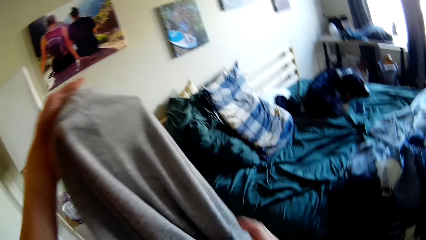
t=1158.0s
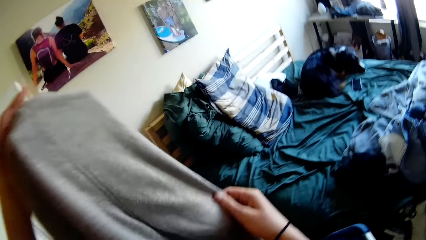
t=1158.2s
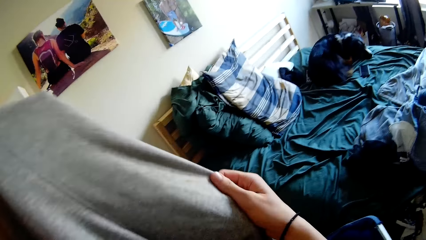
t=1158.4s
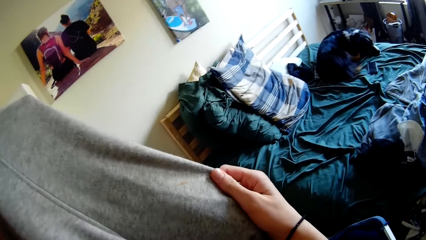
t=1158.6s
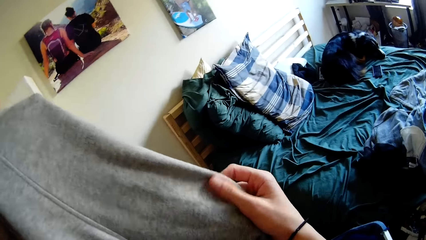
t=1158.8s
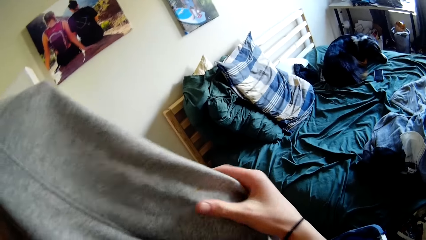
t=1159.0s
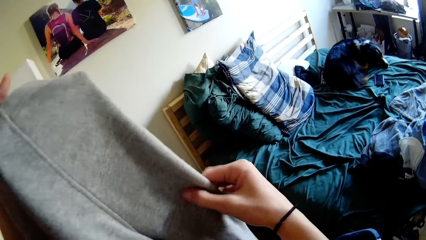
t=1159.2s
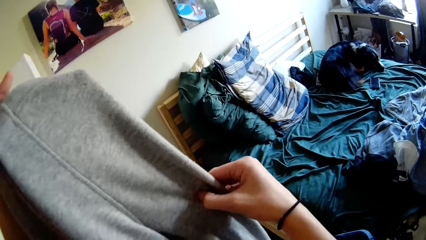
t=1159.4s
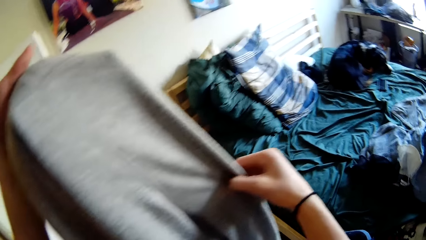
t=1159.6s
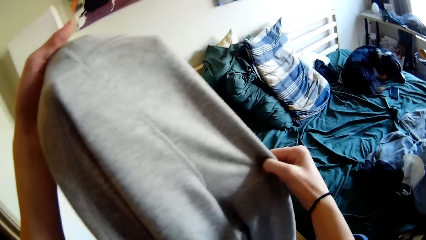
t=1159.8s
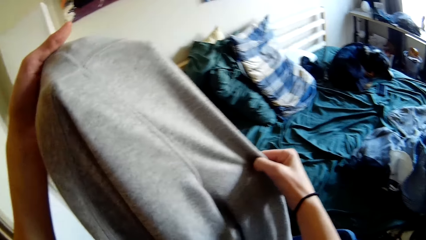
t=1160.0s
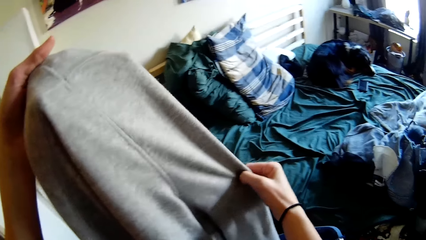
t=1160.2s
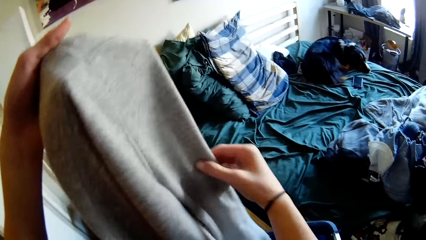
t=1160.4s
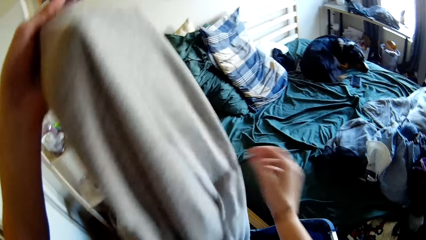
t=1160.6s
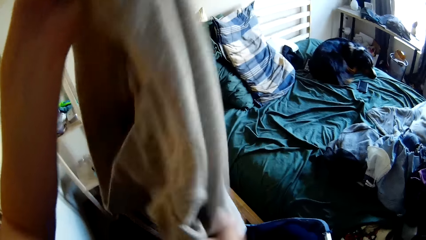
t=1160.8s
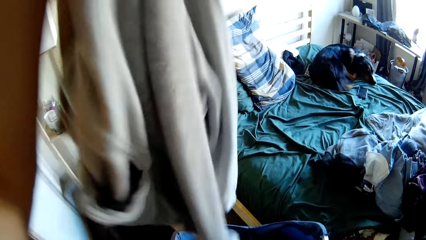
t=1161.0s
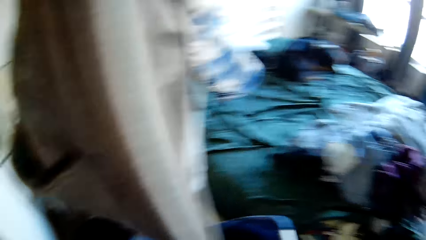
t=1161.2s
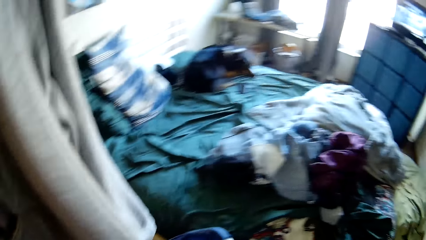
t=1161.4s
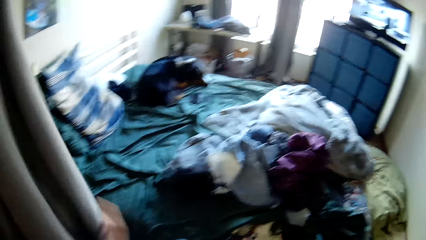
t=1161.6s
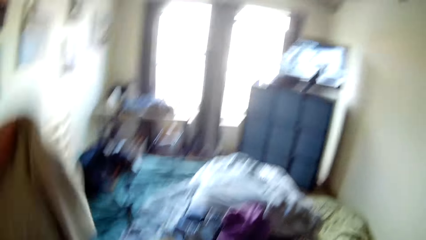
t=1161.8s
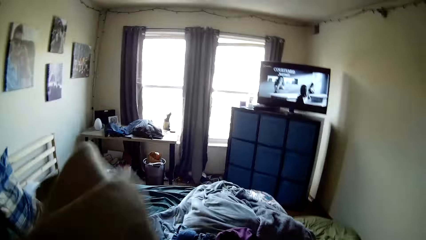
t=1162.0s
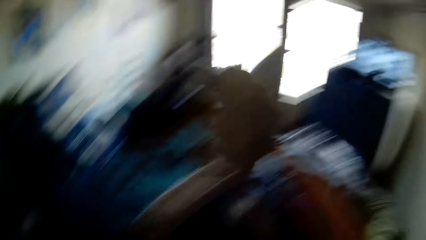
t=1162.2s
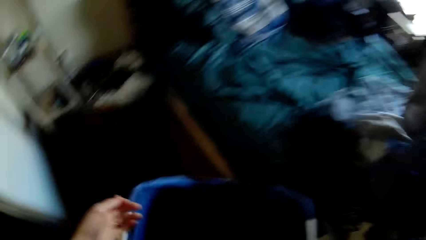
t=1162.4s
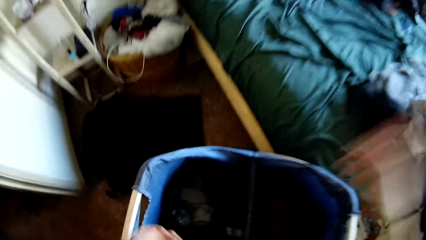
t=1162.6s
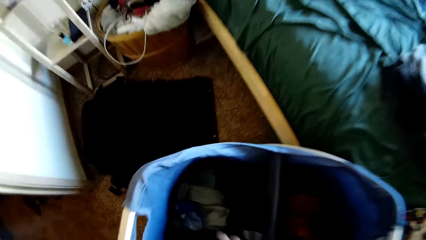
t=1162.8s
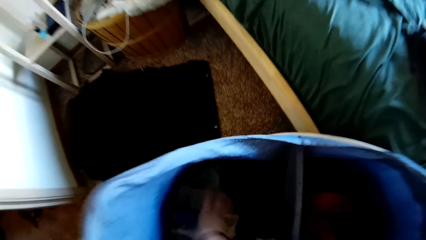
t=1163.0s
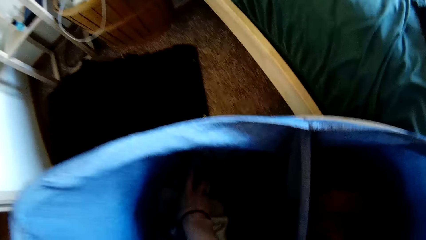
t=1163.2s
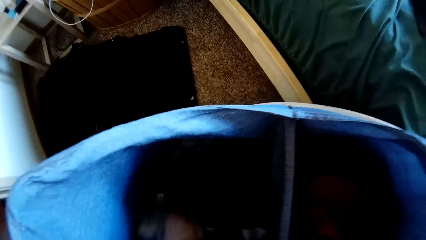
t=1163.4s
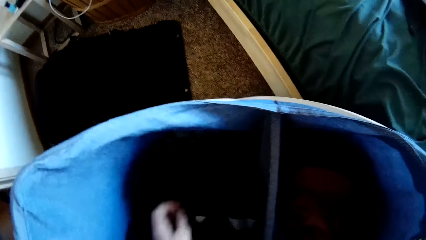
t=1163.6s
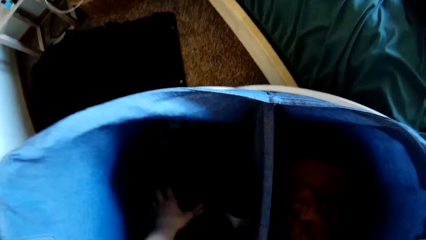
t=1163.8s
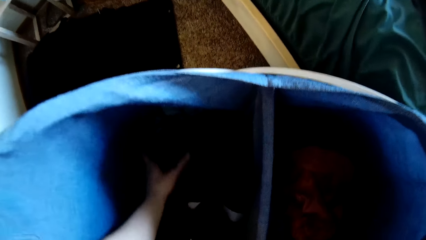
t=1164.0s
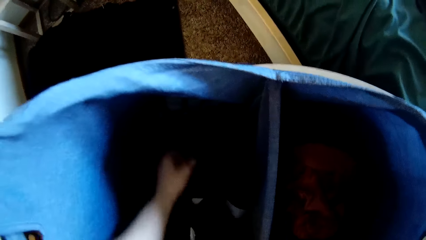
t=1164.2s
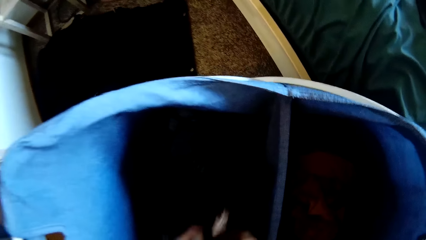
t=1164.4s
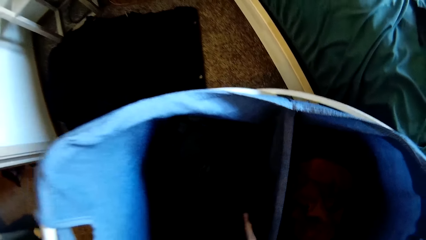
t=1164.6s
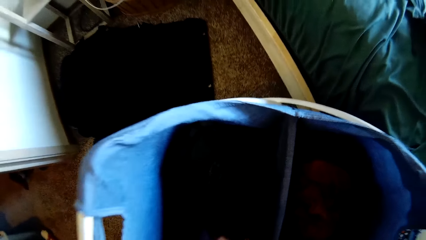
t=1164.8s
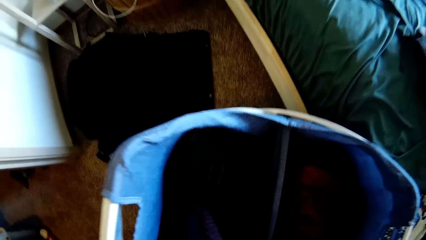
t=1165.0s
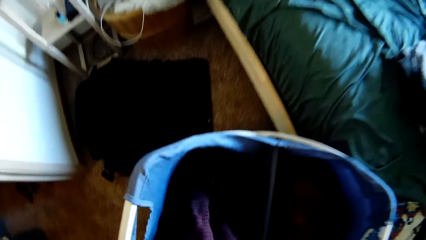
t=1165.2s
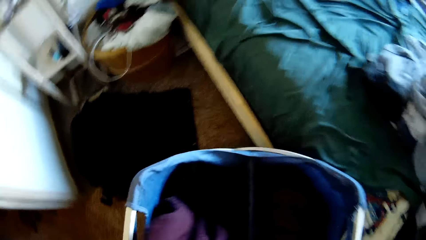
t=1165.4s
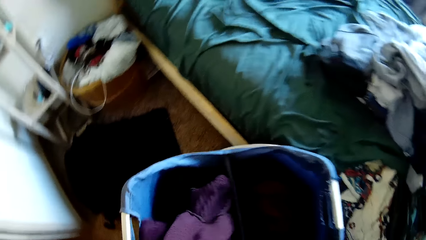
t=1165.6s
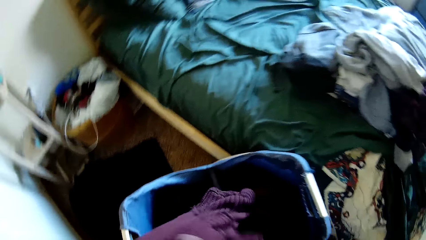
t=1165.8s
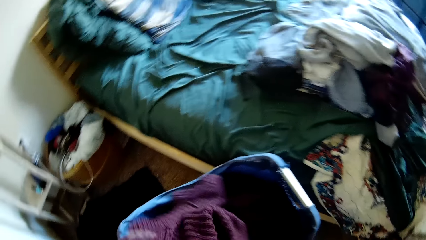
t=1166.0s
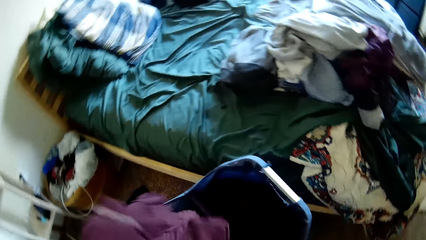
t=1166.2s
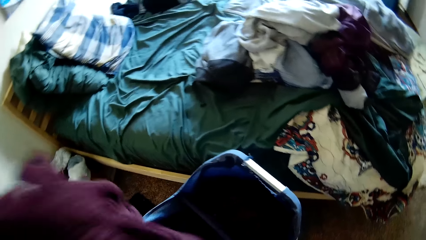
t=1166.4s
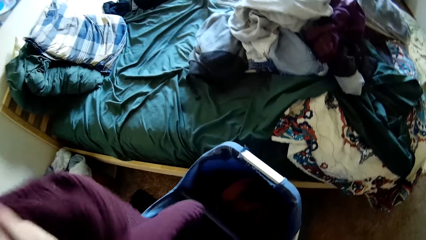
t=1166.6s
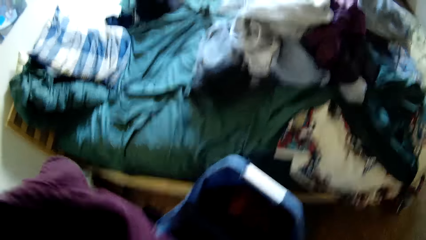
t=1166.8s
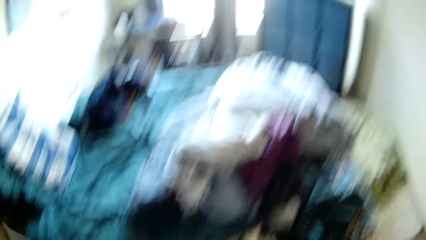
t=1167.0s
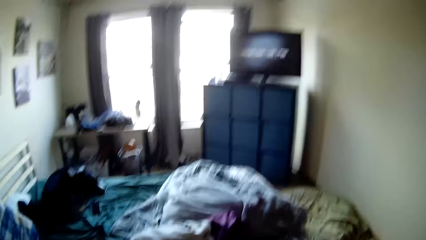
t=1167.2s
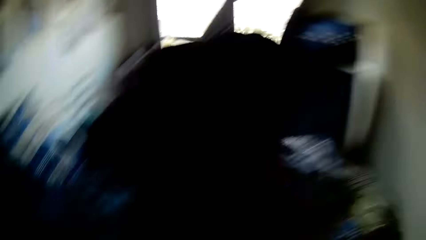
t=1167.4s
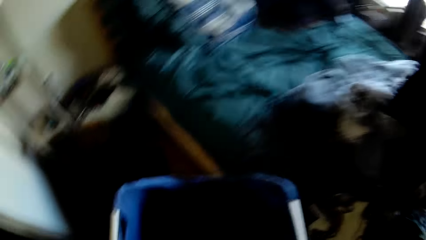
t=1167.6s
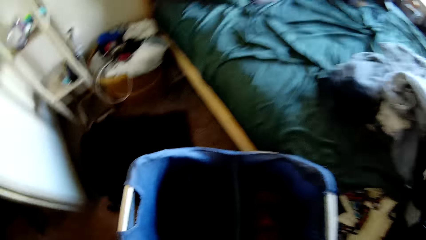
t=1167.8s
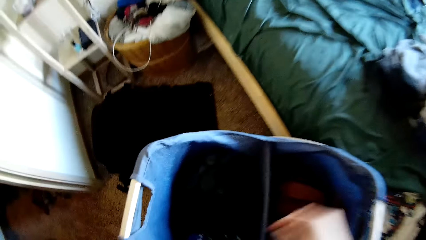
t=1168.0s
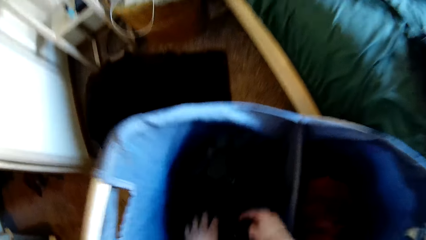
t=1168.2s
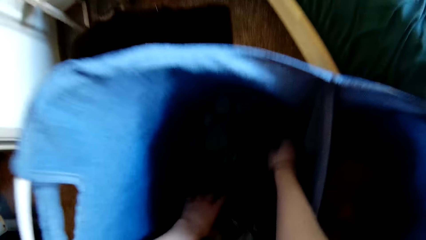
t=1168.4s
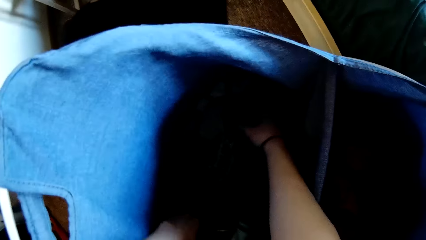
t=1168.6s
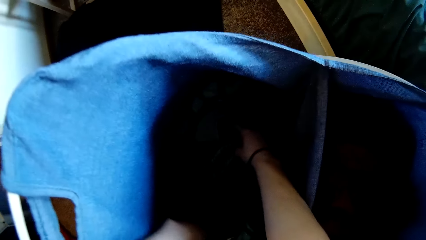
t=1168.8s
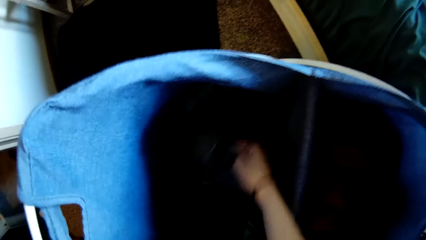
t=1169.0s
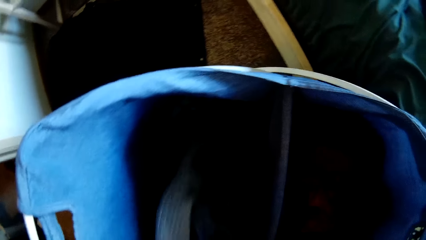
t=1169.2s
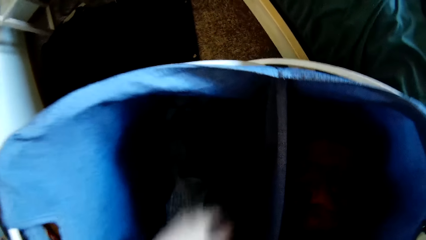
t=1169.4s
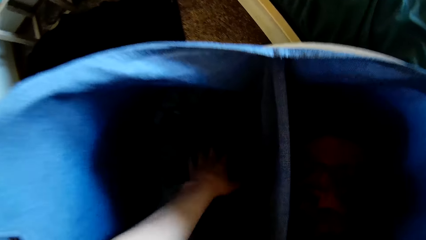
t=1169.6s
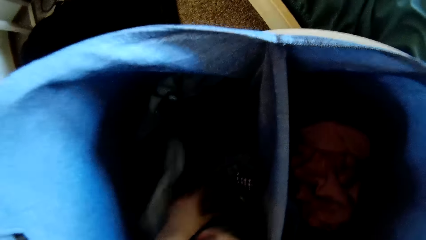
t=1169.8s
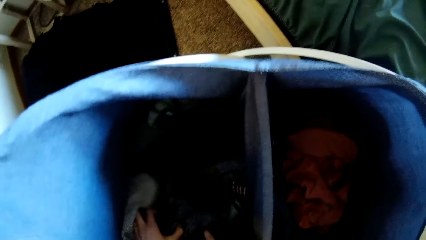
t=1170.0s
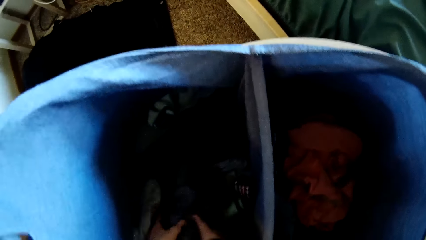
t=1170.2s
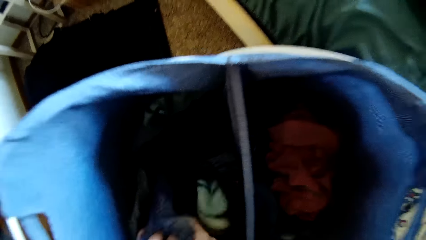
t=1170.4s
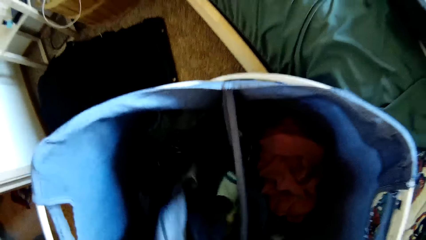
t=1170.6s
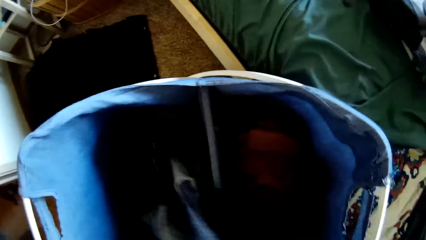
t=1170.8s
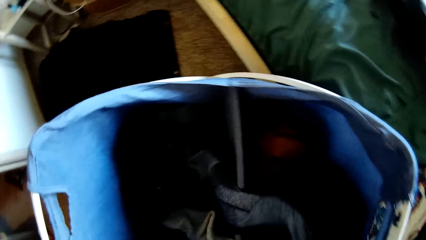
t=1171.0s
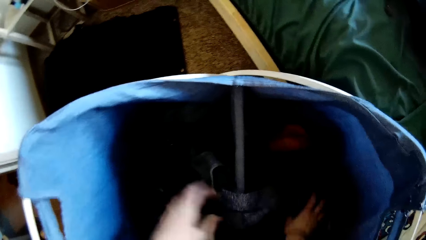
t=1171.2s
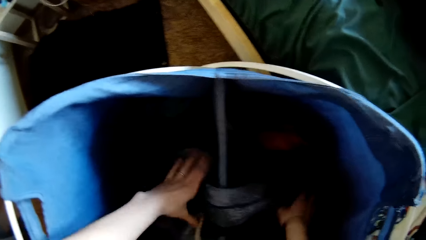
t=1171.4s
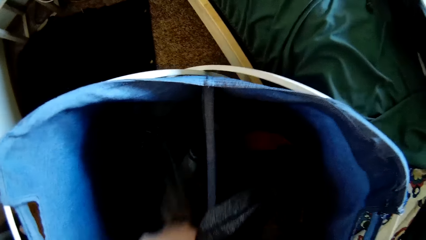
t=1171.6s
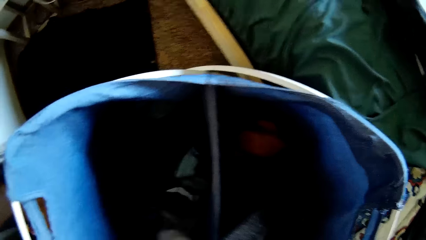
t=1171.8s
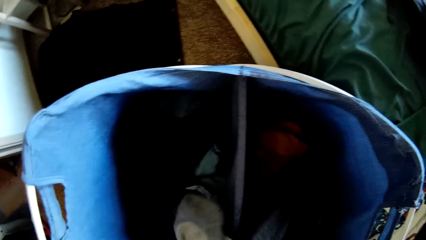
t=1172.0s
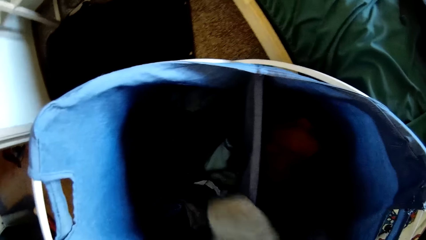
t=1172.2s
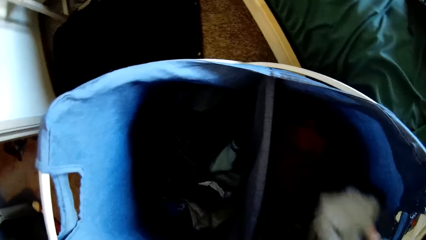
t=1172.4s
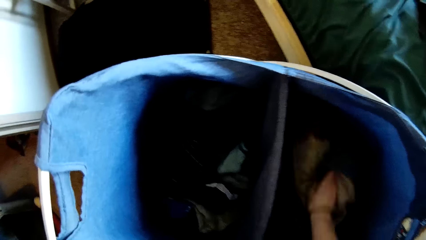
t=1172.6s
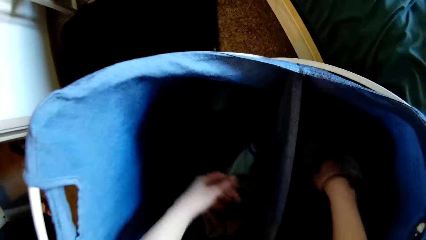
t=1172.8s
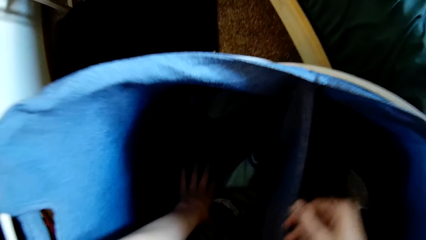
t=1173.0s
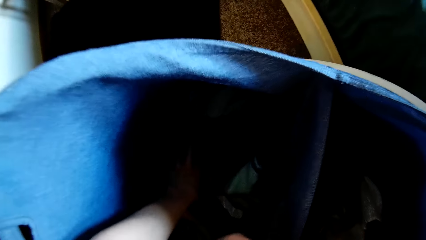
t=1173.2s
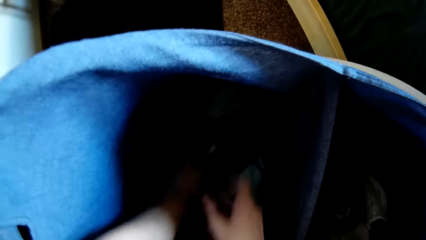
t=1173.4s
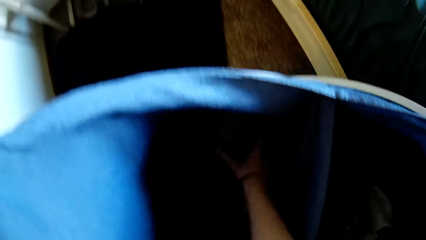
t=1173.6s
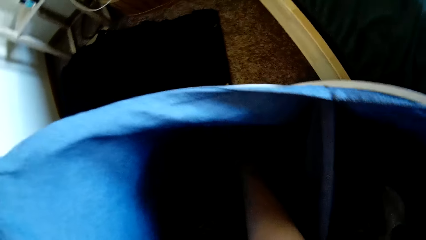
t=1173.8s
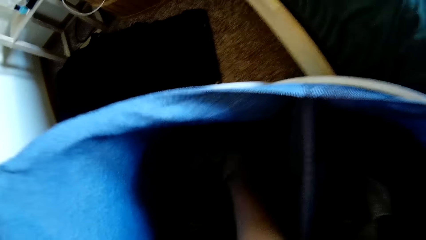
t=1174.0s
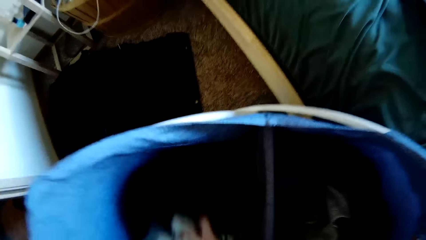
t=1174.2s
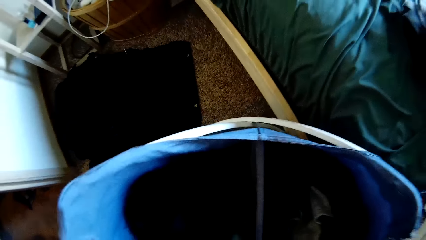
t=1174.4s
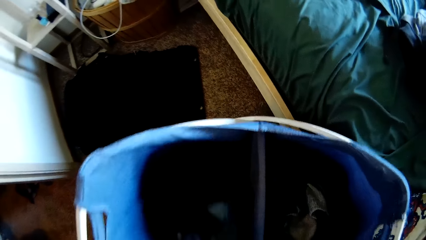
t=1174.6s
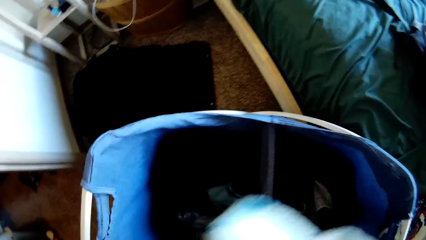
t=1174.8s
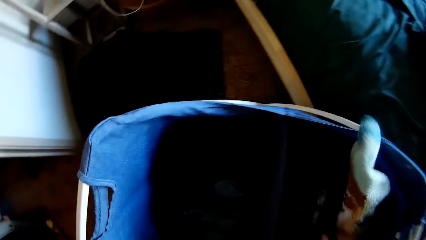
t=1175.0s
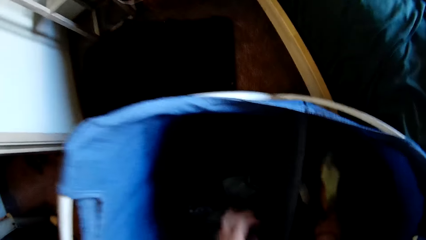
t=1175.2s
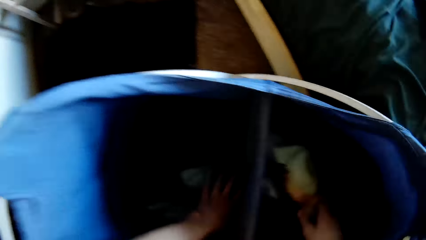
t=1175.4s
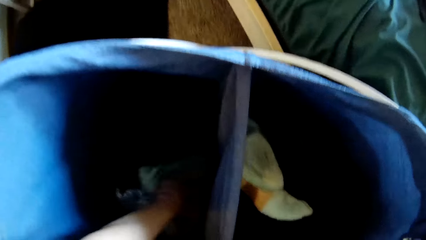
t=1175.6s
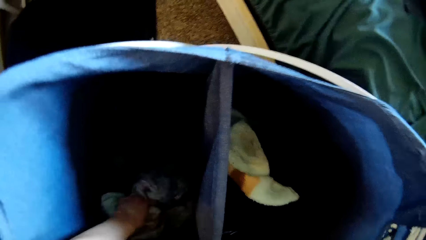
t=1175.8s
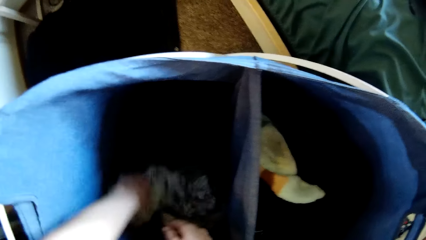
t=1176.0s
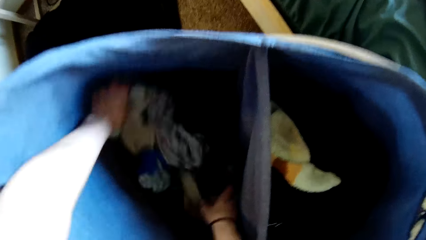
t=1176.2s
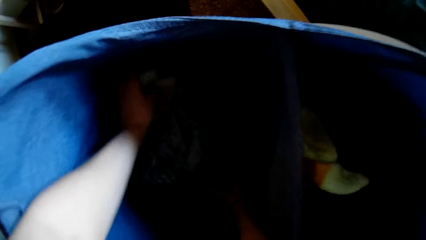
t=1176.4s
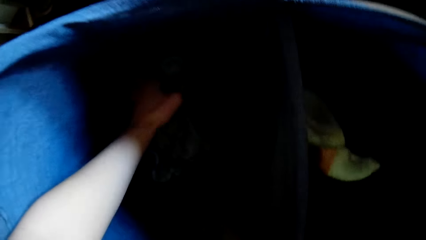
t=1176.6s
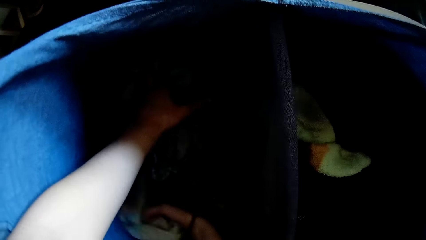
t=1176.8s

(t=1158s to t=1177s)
The camera wearer checks a stain on the pair of joggers. They scrub a point of the cloth with fingers. They turn the cloth. They drop the pair of joggers on the top of the bed. They sort through the clothes in the laundry basket. They take another cloth from the bucket. They move a cardigan from inside the laundry basket to the top of the bed. They stretch the cloth. They sort through the clothes in the laundry basket.
